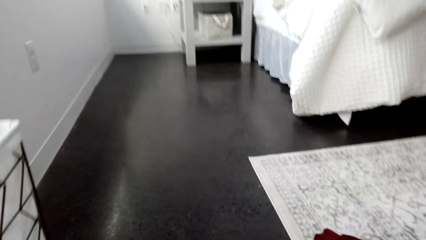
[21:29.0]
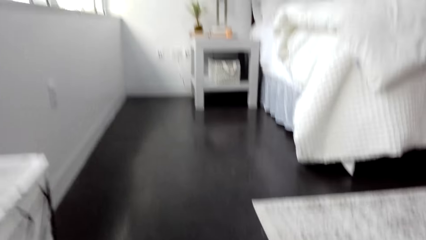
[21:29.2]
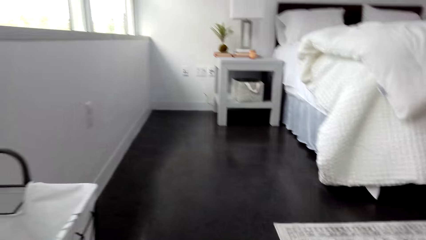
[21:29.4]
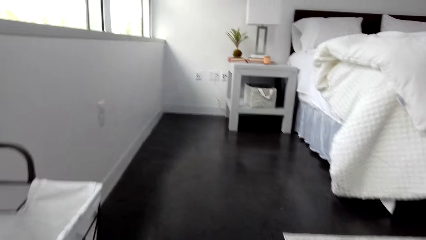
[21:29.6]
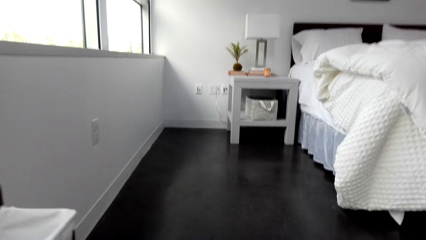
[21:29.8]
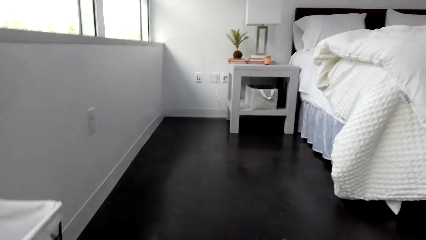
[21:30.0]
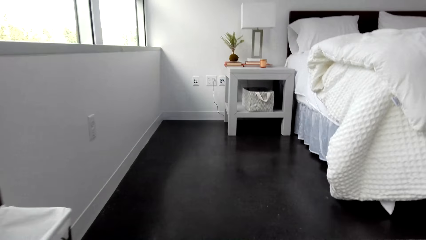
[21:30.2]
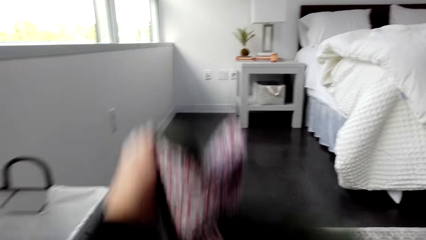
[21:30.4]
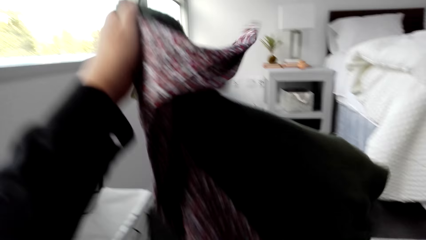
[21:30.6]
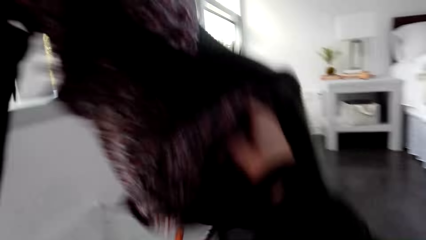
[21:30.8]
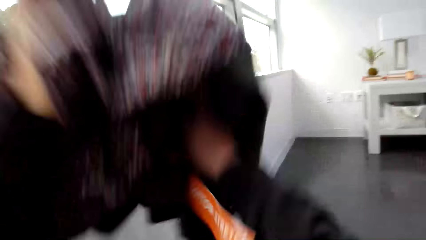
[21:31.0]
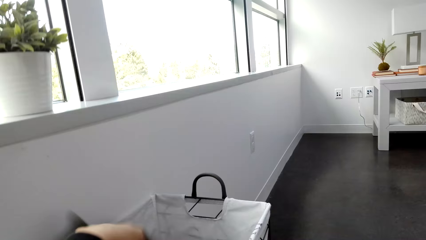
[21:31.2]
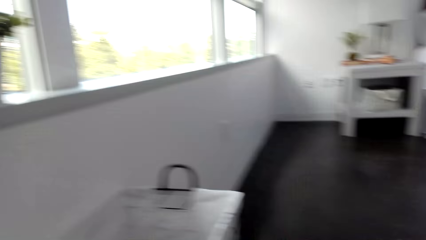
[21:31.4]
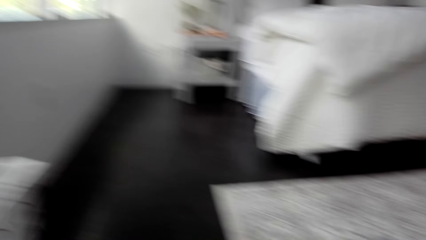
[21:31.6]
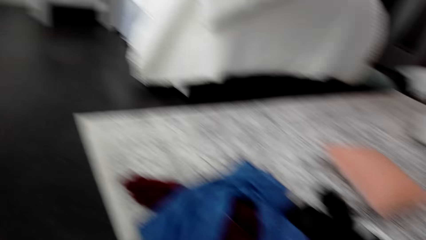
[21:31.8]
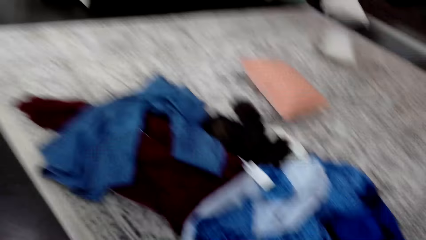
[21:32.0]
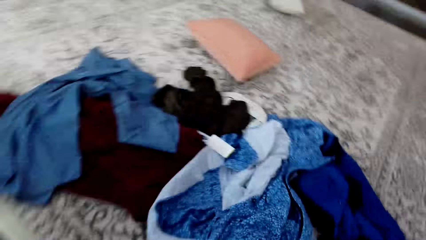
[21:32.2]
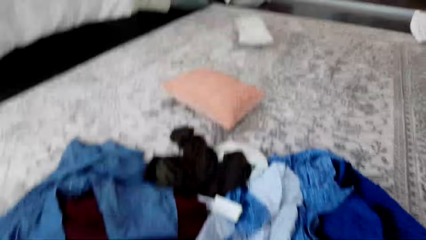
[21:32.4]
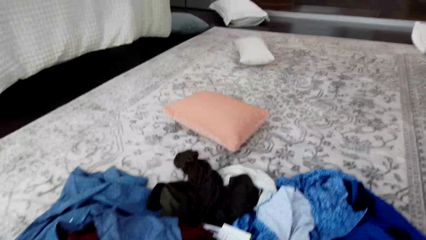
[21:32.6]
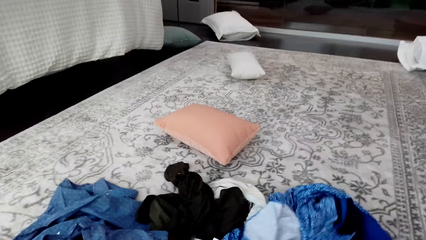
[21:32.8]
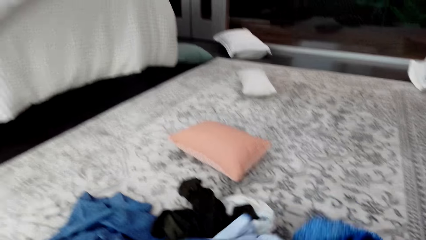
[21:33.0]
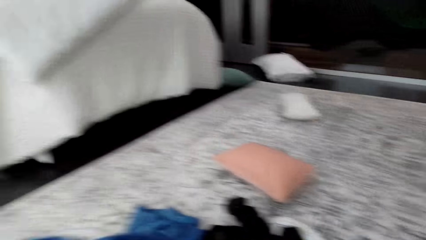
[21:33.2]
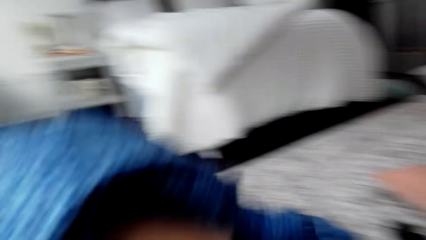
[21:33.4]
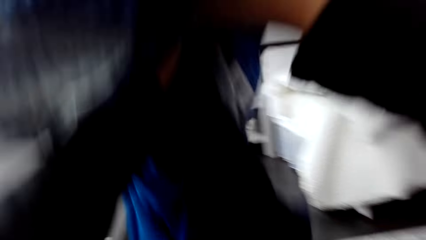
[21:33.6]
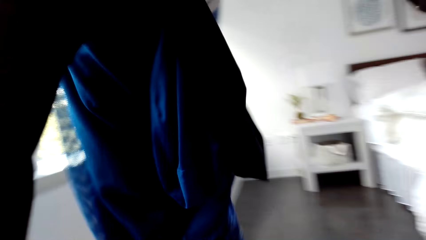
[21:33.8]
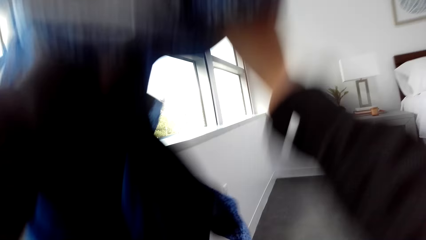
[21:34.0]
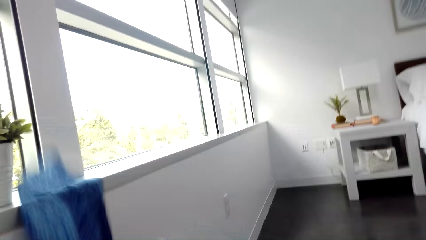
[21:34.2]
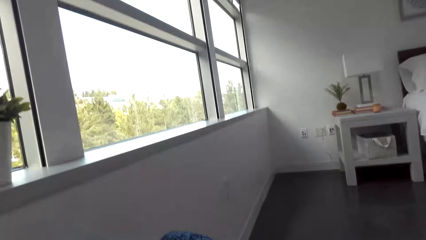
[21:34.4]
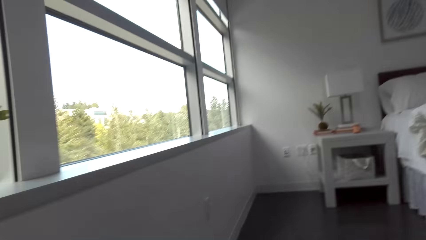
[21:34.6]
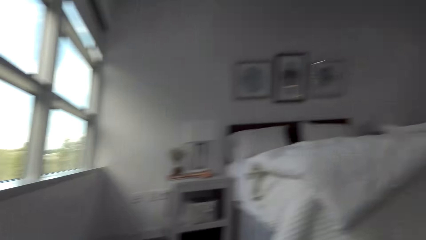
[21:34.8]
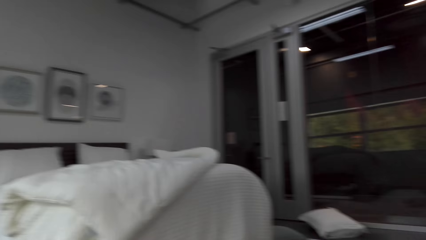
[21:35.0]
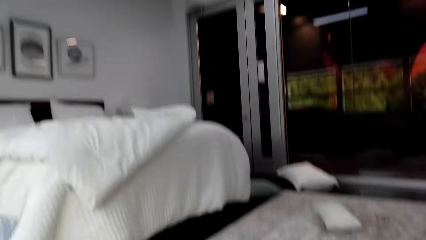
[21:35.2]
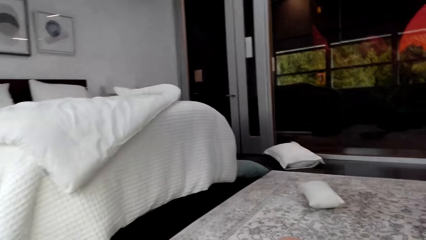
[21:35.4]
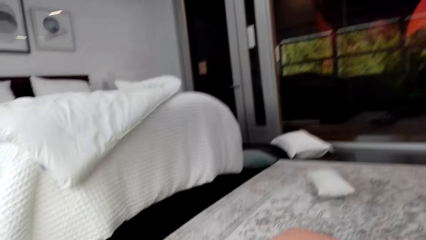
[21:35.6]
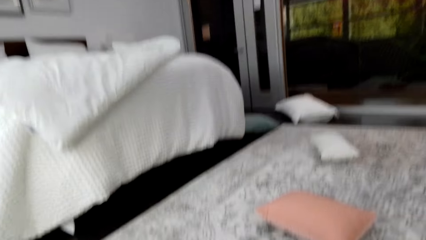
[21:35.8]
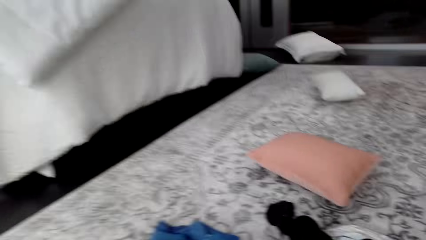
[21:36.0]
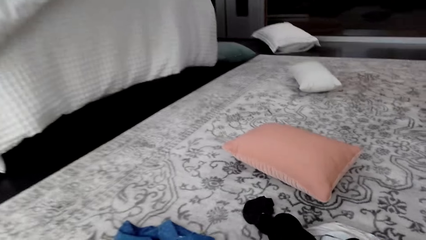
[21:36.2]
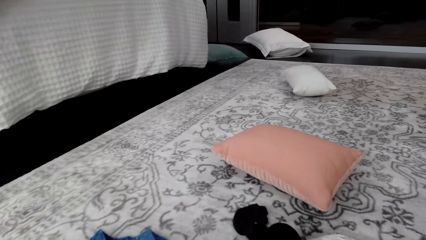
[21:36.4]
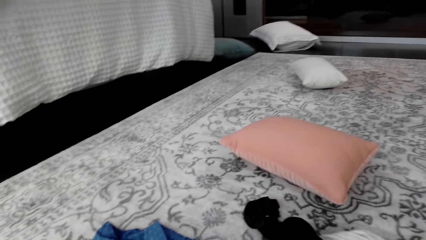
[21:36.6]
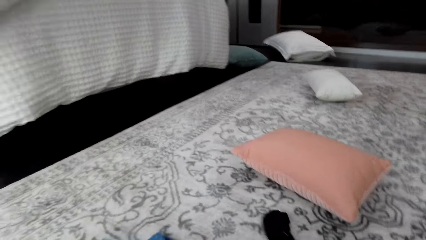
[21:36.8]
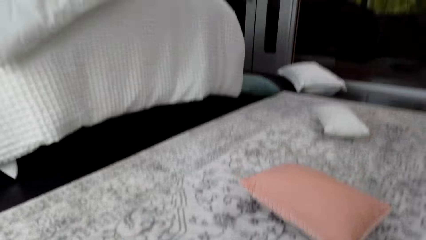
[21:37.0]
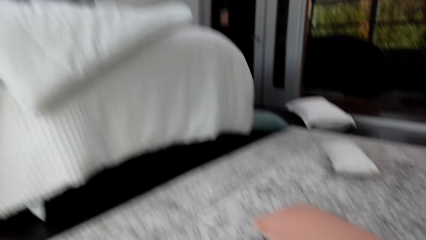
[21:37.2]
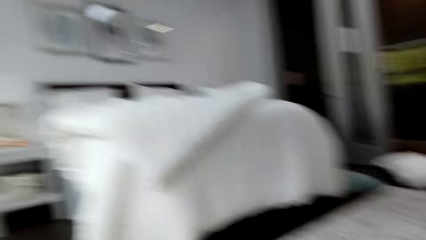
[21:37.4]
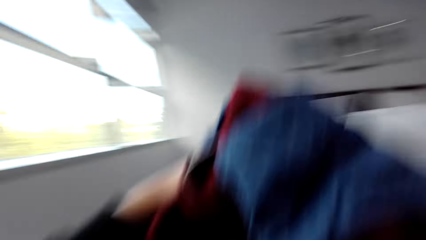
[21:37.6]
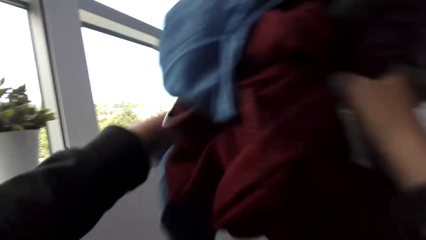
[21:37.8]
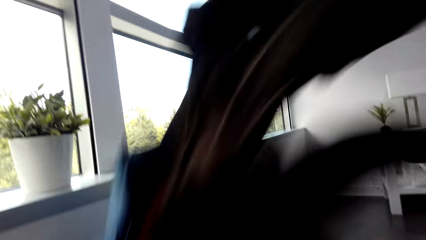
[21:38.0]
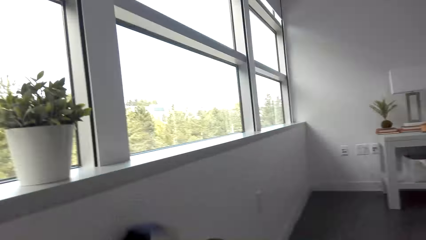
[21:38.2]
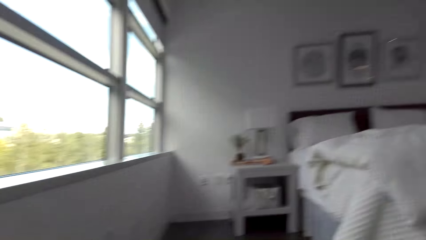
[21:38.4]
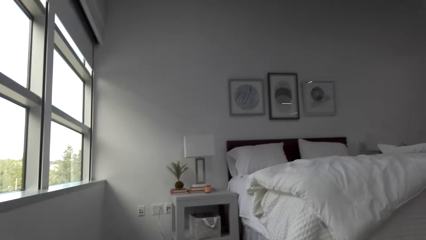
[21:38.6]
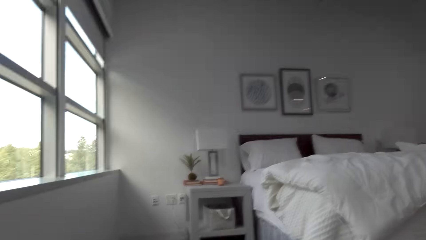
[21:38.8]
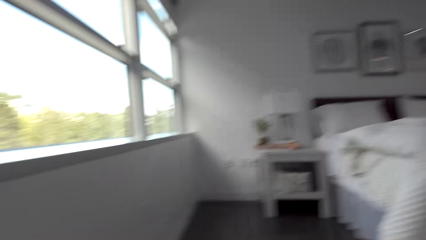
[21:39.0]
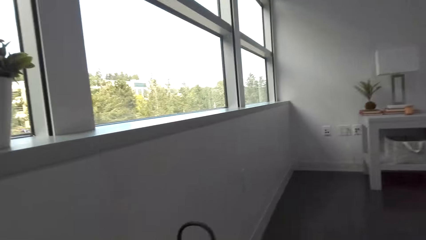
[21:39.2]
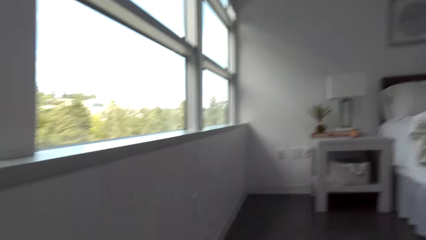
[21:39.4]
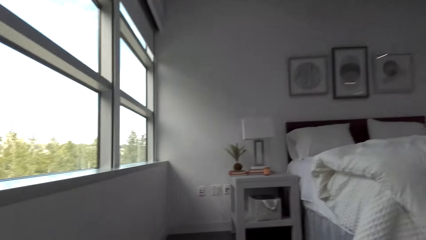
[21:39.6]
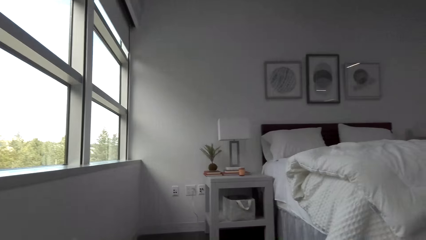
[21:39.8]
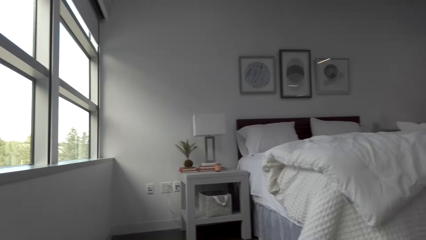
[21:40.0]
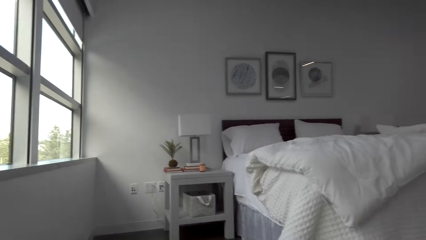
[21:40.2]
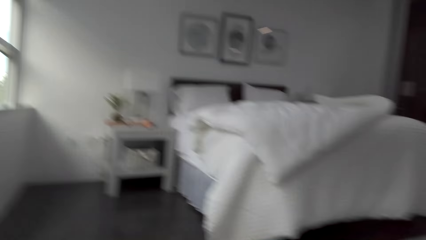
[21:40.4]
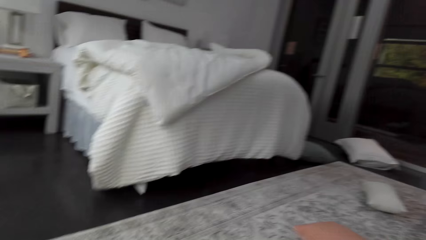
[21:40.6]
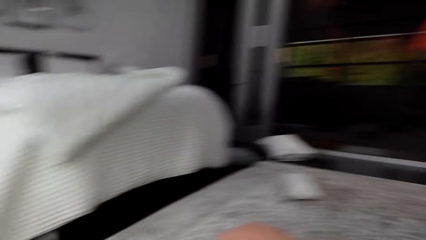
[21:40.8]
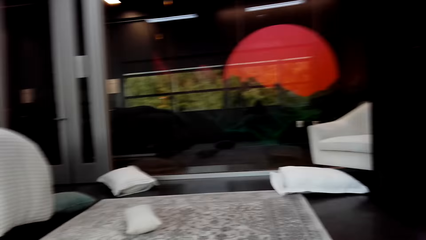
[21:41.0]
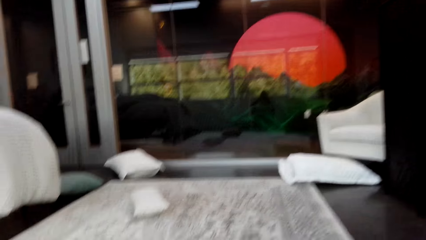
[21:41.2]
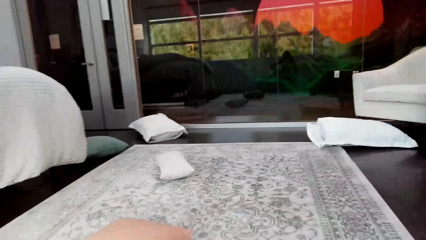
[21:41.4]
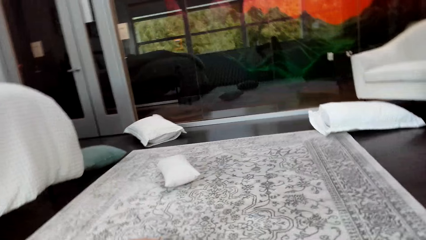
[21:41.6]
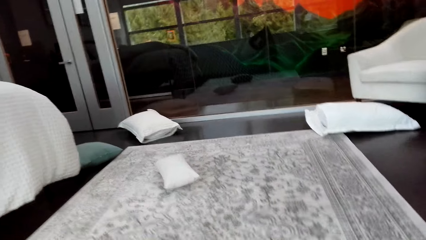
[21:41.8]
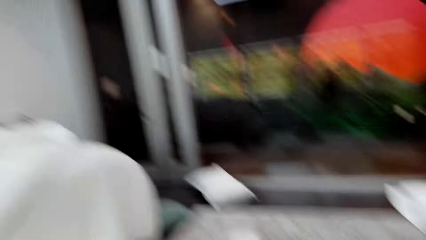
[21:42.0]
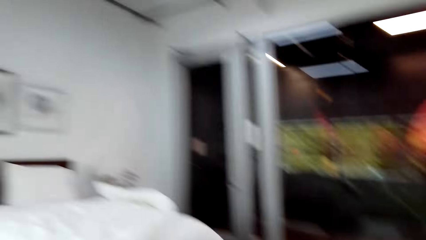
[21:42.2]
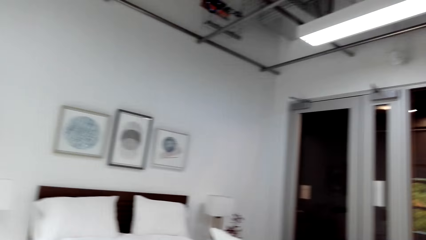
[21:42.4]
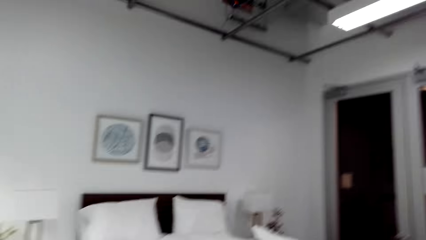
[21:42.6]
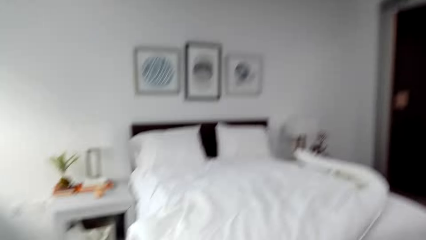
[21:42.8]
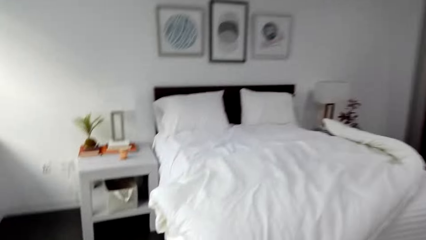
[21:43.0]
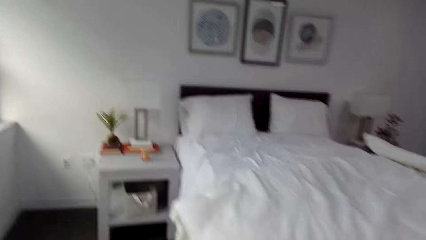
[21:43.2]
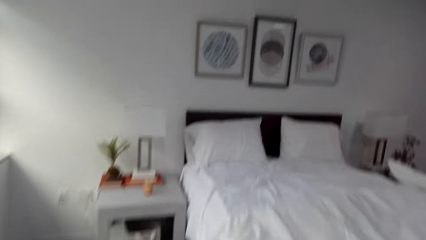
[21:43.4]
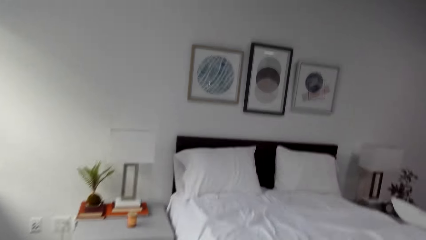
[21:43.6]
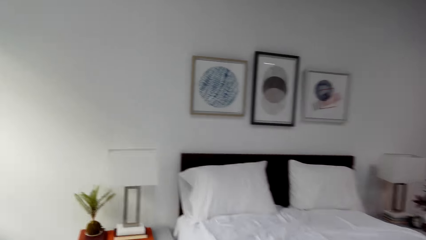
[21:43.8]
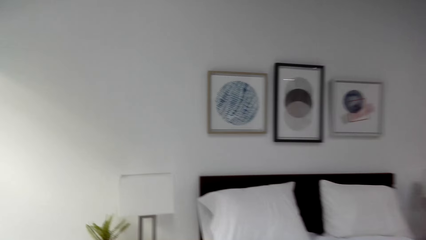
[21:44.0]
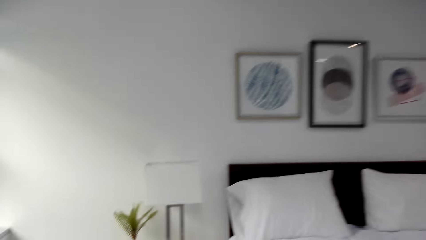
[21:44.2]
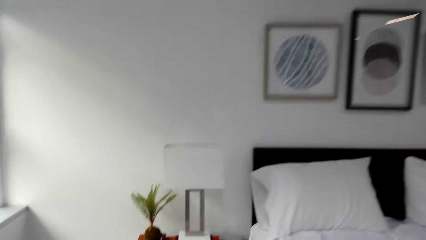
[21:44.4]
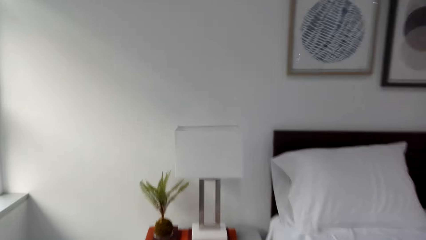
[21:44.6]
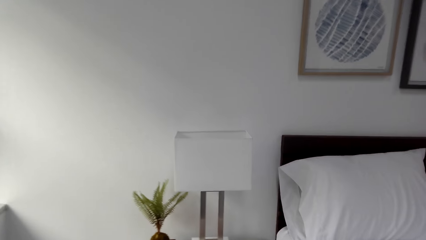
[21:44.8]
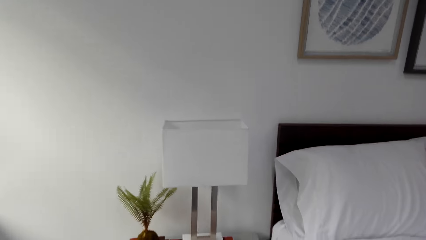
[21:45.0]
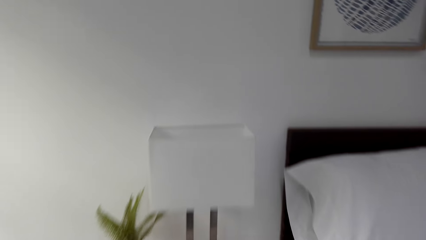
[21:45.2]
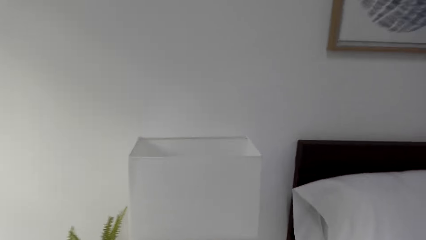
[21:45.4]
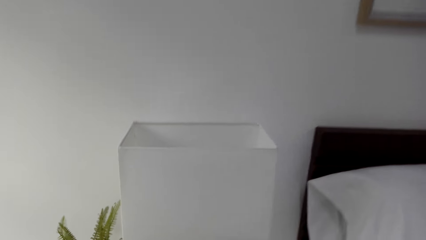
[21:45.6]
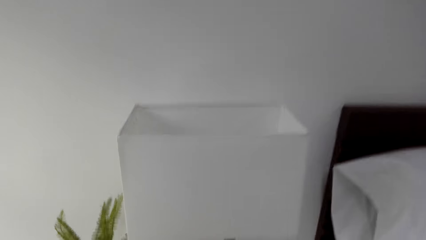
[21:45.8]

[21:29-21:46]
The camera wearer grabs the cloth on the floor. They put the cloth inside the basket. They grab the clothes on the floor. They put the clothes inside the basket. They grab the clothes on the floor. They put the clothes inside the basket. They stand up. They walk towards the bed.
